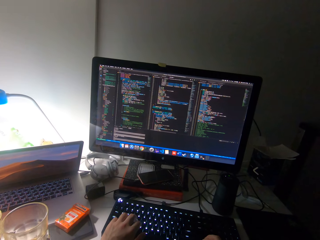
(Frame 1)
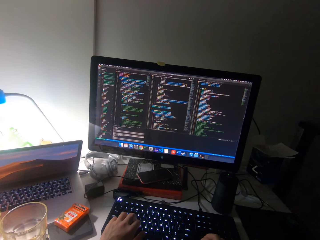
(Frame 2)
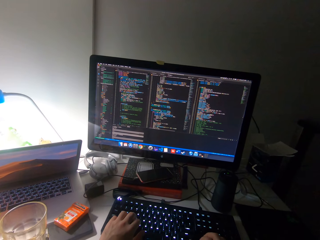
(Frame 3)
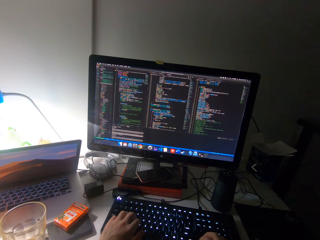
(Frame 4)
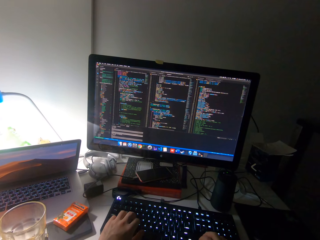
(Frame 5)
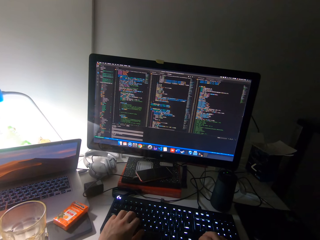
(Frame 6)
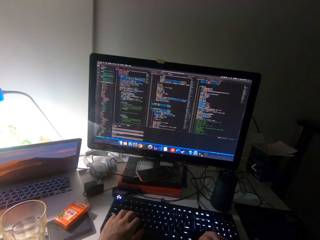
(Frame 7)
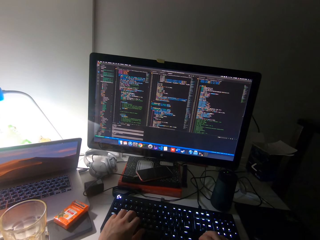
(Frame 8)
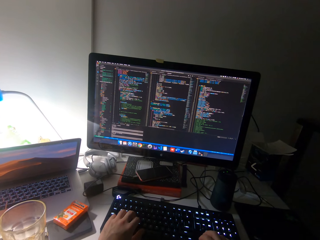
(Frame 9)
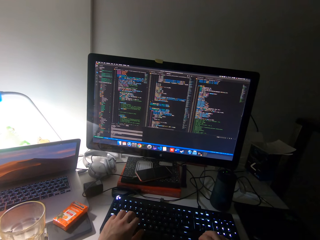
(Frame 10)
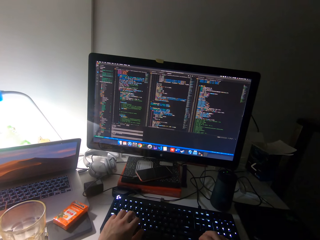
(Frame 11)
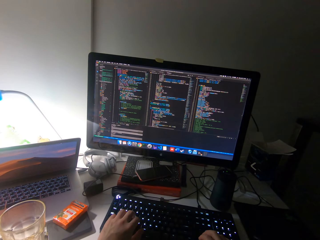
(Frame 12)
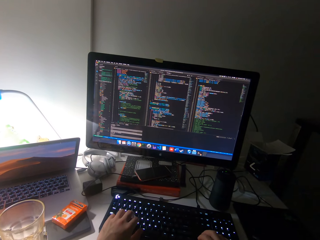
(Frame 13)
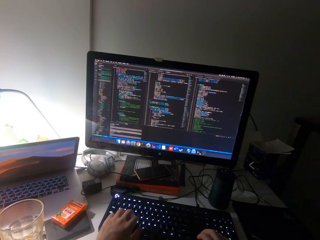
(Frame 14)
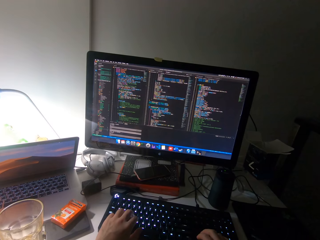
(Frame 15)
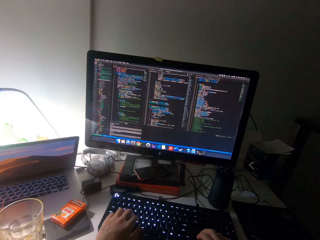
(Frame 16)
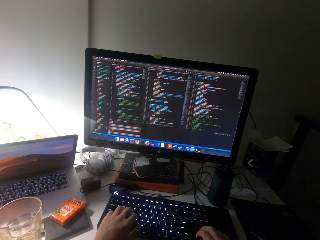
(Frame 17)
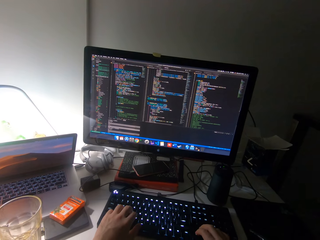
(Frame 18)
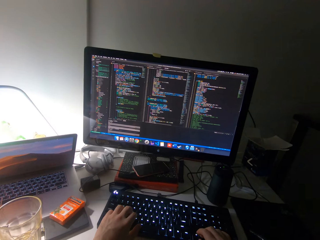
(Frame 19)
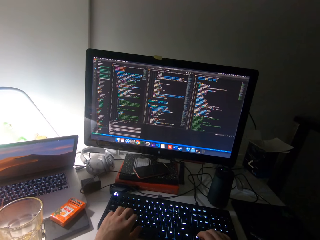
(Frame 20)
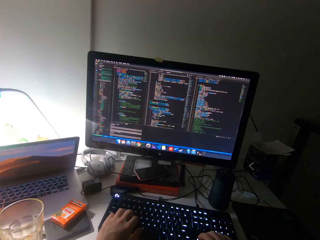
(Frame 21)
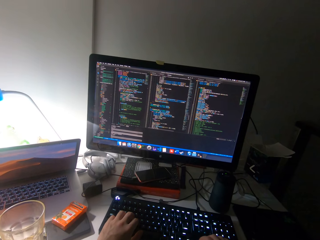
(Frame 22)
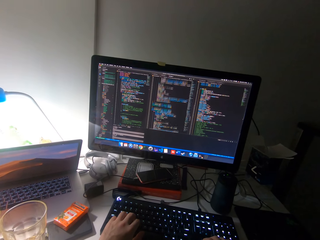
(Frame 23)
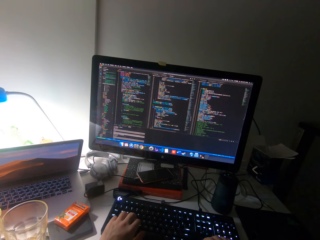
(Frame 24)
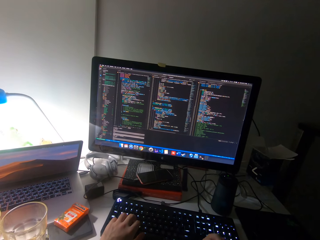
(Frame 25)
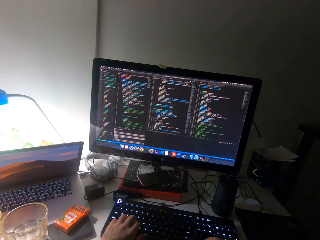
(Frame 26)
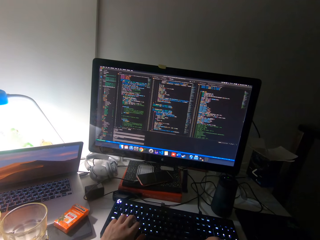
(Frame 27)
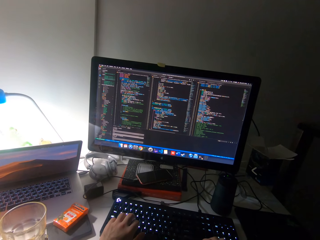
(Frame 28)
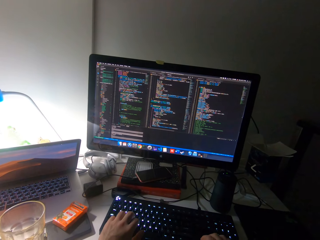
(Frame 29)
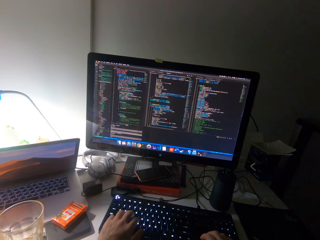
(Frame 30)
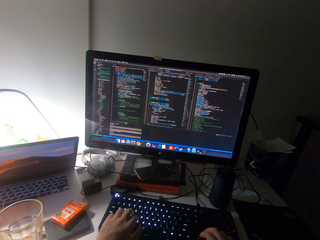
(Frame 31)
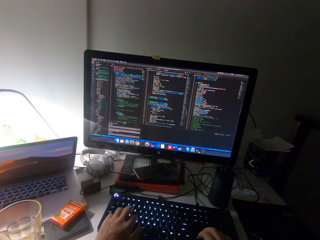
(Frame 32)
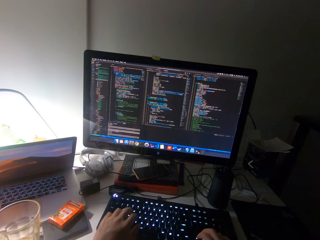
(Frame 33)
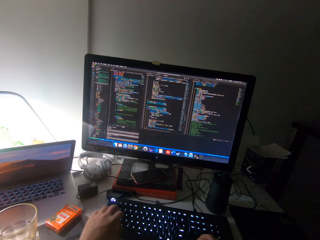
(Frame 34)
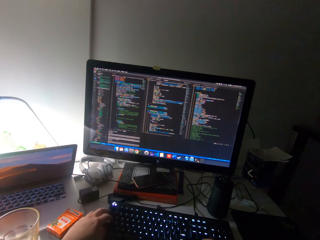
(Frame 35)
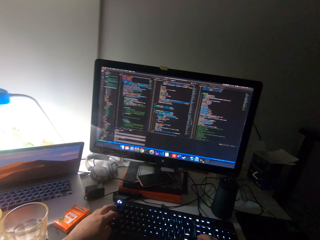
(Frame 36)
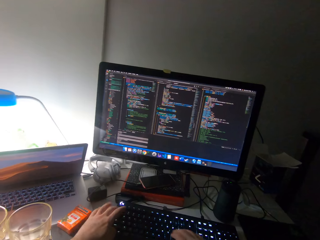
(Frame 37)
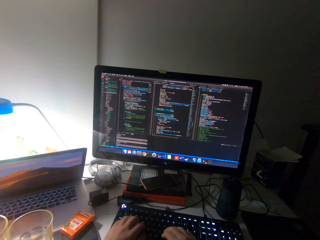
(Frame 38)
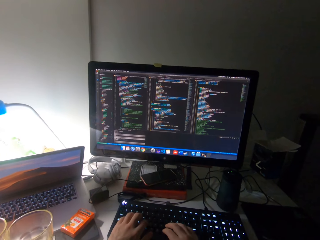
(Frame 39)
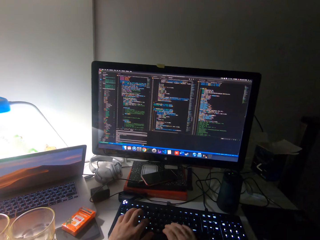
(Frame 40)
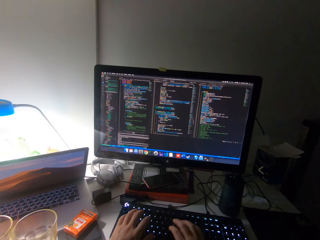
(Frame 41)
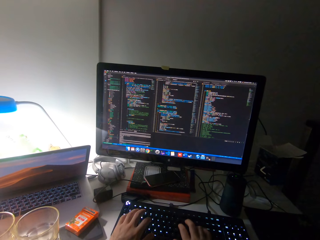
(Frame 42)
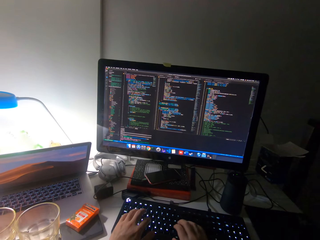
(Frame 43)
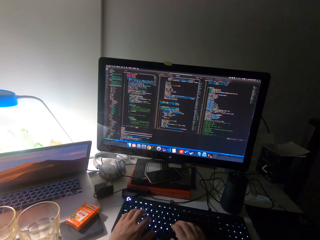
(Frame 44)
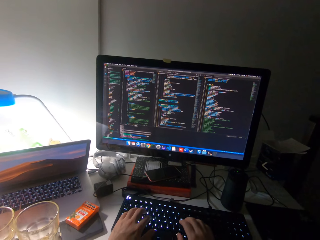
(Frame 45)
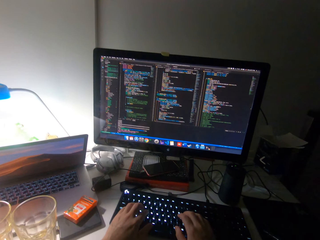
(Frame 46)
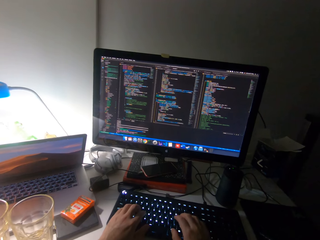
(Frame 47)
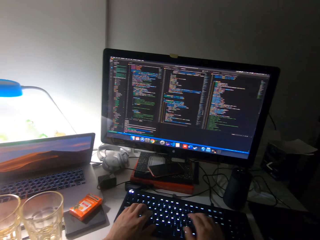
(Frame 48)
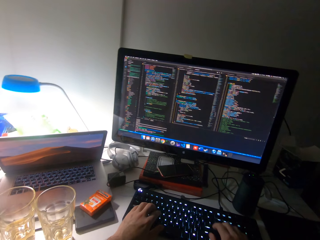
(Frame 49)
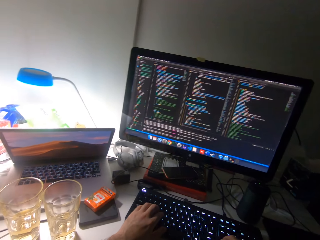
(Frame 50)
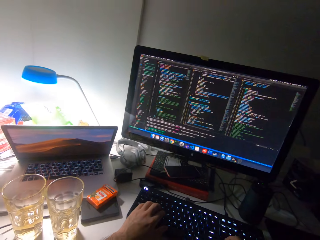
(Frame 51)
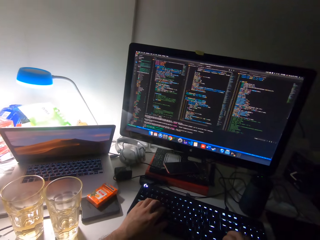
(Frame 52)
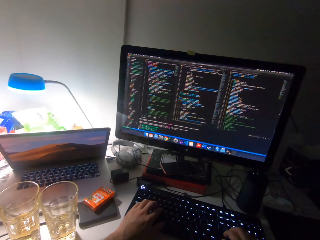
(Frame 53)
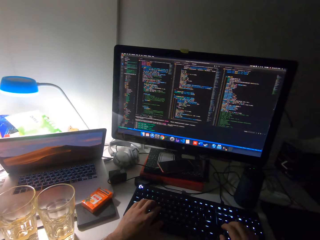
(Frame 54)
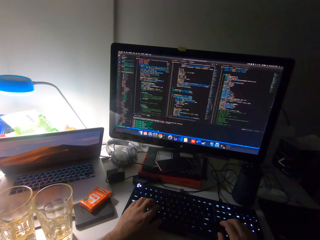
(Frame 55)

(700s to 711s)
The camera wearer watches the screen. They rest their hands on the keyboard and type on the keyboard of the computer with both hands.

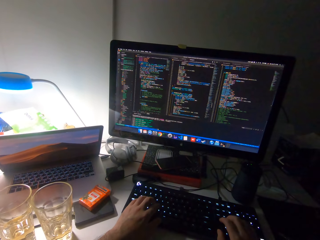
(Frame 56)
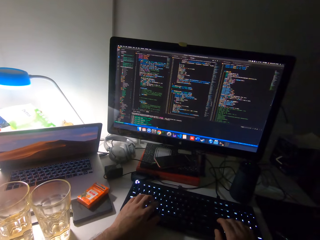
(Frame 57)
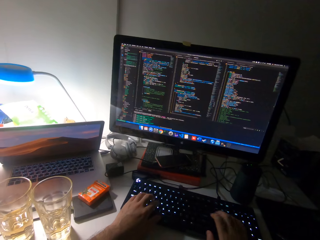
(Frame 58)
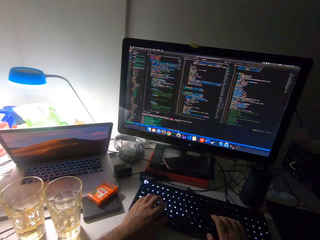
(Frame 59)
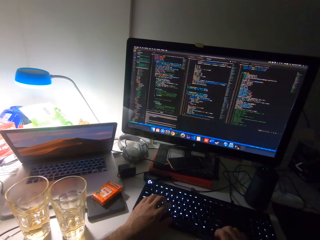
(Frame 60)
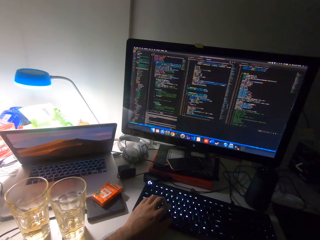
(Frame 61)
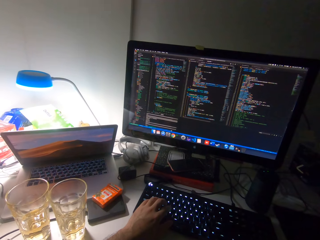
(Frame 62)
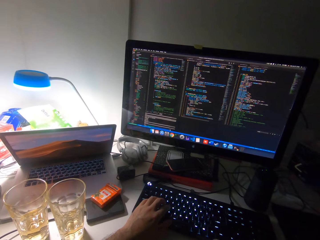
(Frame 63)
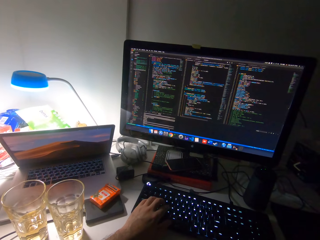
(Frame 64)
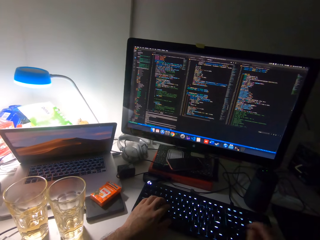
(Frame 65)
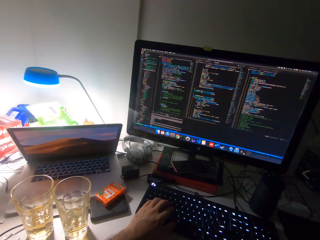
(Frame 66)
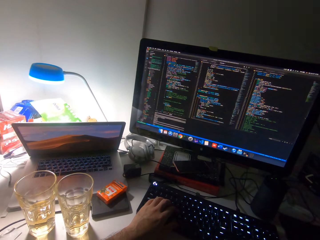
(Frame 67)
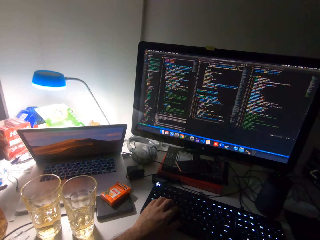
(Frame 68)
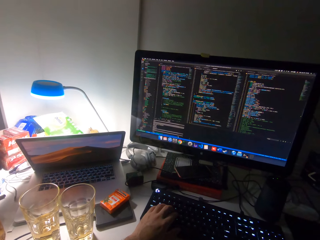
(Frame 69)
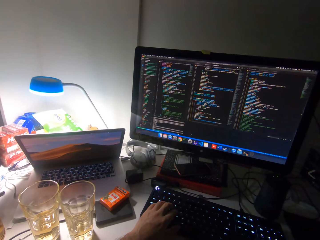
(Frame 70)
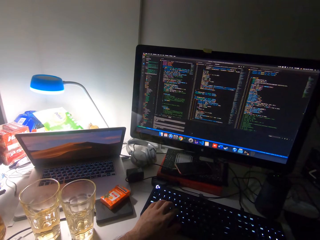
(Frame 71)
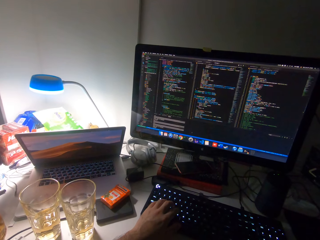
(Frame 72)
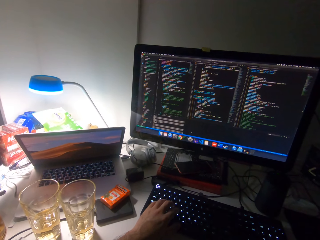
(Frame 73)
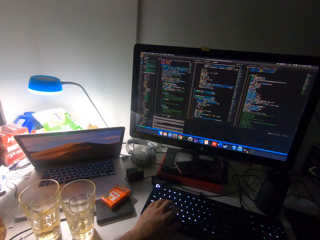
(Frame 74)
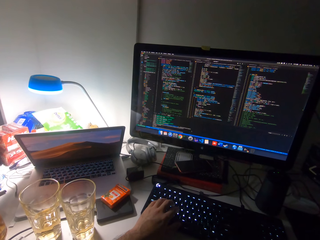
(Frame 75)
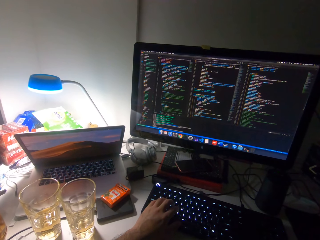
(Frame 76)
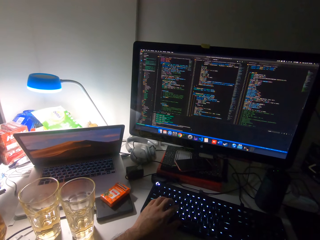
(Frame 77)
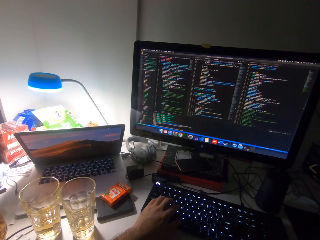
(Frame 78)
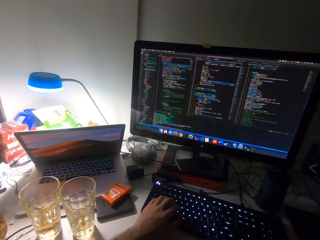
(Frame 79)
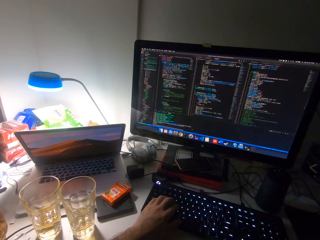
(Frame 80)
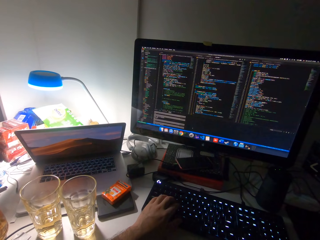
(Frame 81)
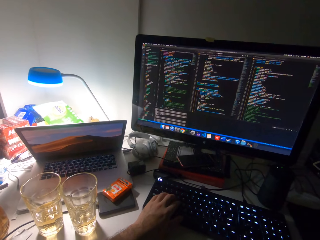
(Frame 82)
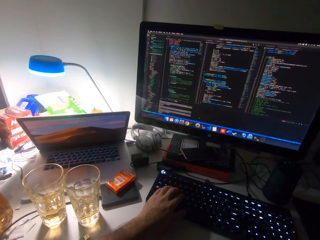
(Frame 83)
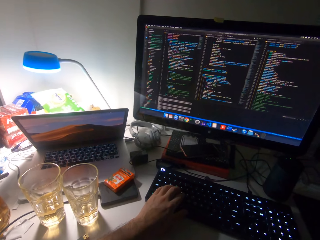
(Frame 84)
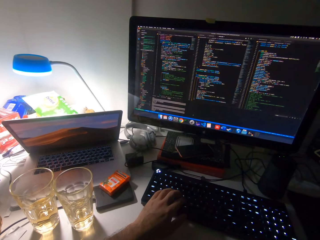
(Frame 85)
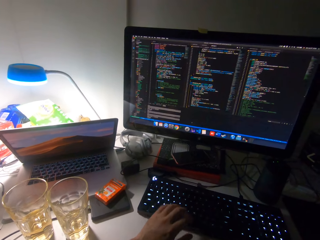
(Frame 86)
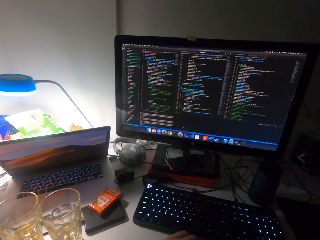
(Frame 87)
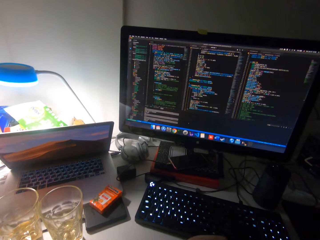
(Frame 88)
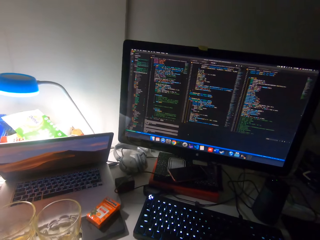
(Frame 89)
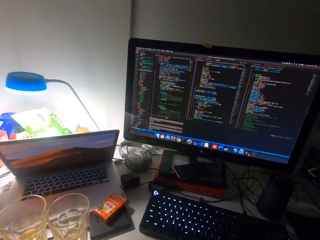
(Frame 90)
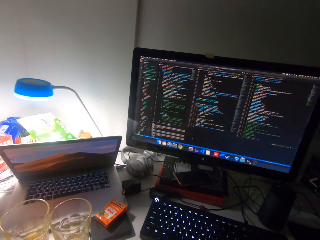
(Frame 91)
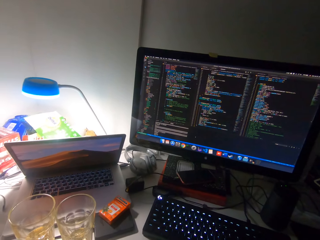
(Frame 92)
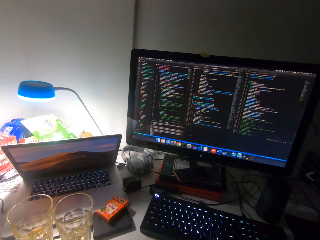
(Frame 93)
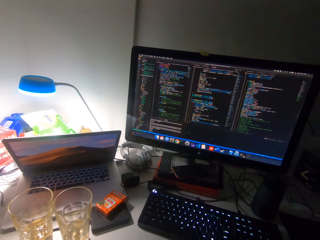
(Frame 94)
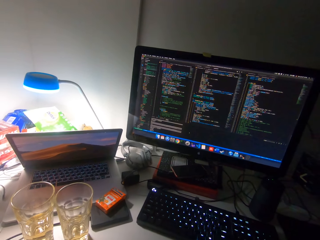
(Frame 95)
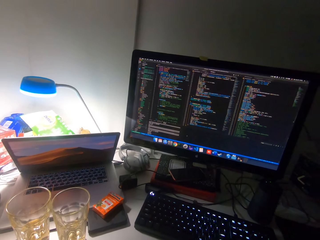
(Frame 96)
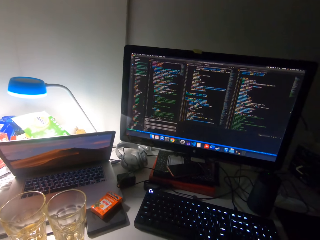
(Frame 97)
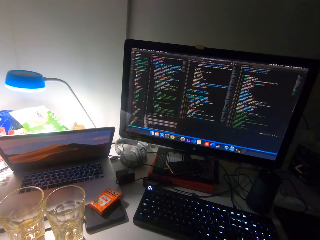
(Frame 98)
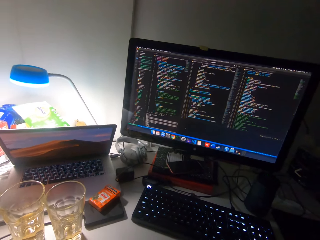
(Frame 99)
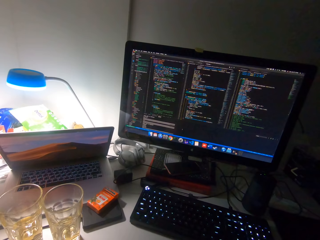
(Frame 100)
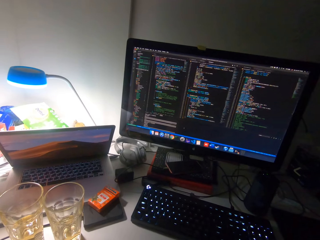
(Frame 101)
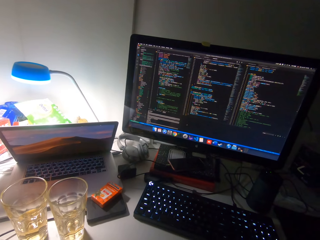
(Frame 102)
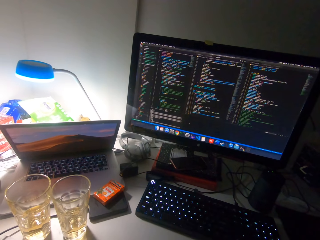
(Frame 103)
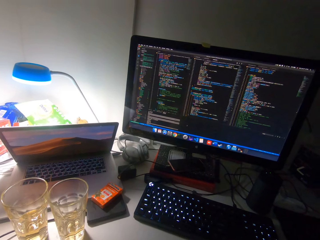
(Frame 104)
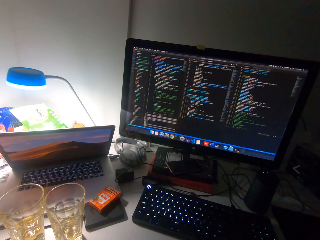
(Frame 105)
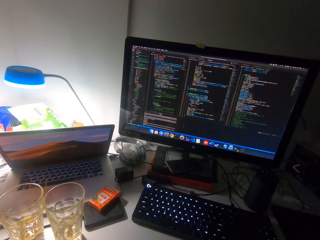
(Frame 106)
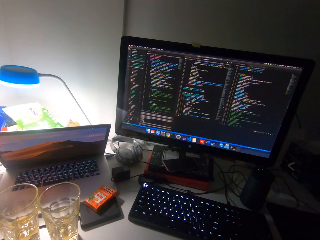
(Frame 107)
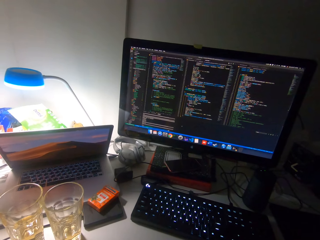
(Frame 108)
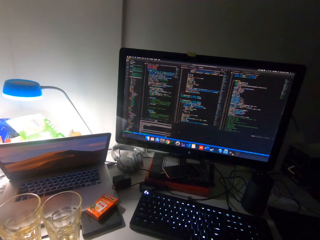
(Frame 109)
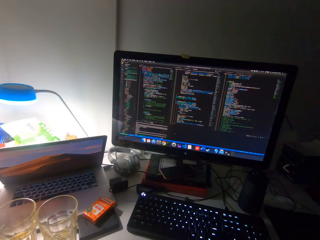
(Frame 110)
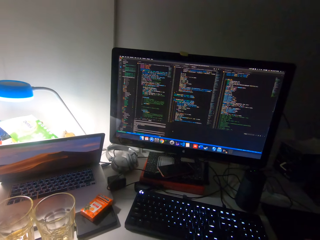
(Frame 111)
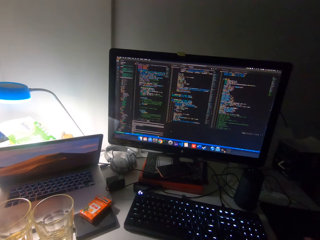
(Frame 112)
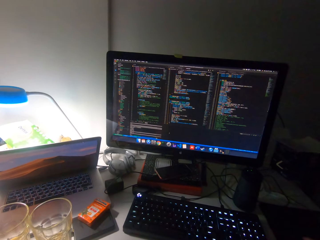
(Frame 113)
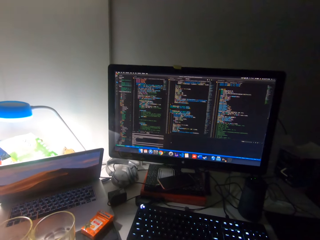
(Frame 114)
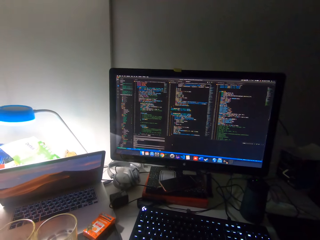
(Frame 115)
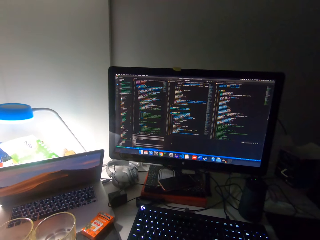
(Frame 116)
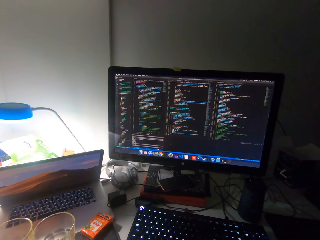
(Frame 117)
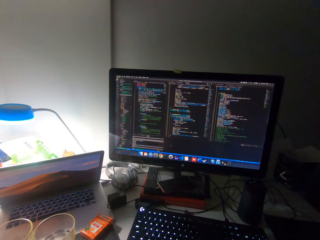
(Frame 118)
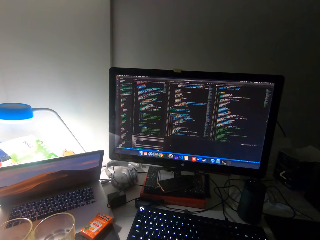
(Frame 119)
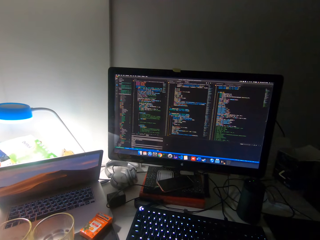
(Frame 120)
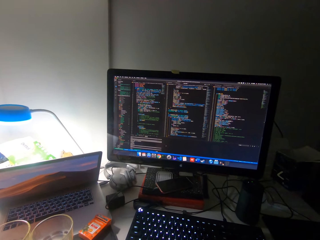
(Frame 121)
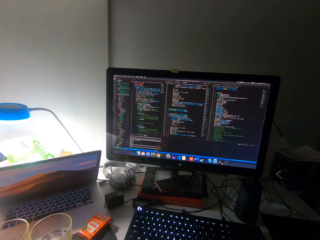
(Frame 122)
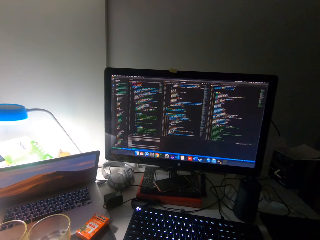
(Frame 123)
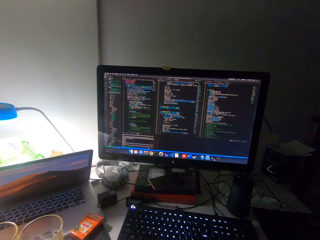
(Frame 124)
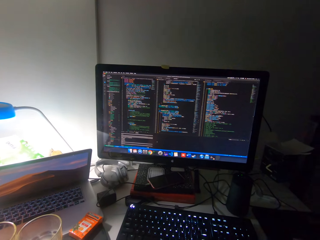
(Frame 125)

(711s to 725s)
The camera wearer watches the screen. They look around.
